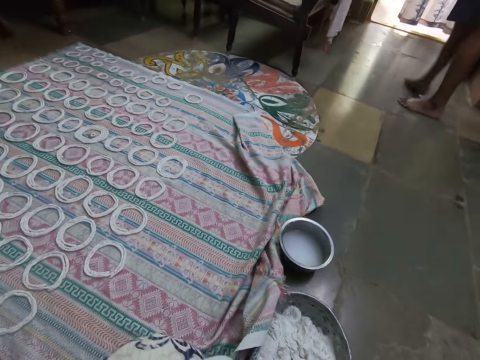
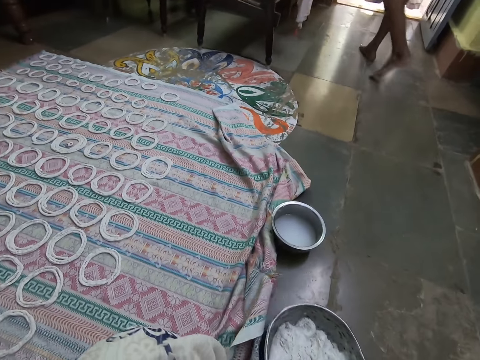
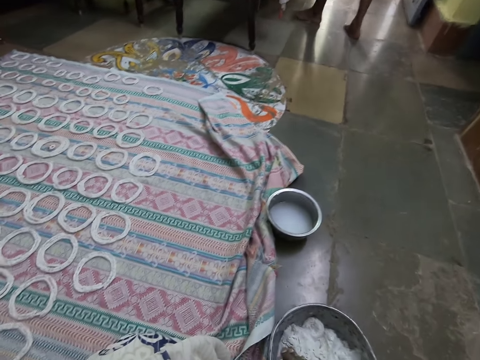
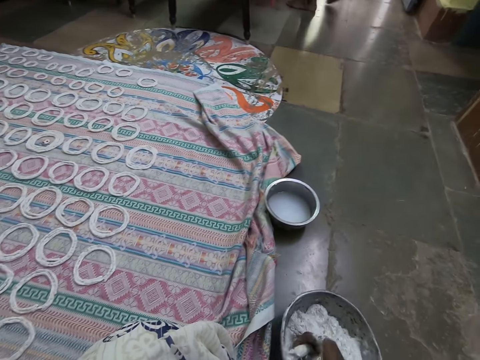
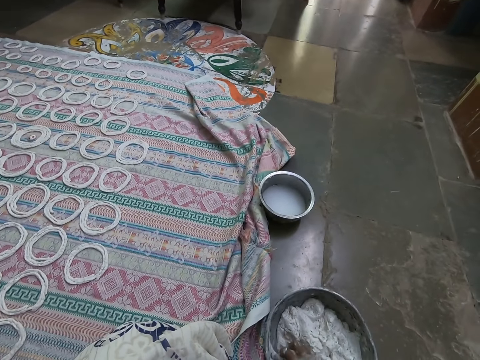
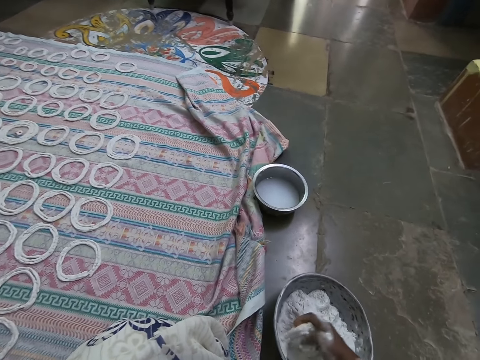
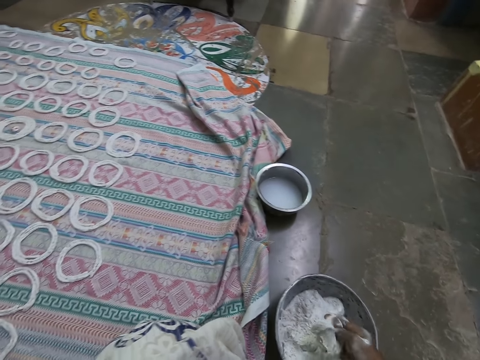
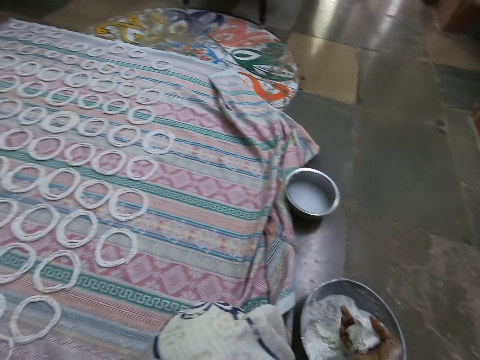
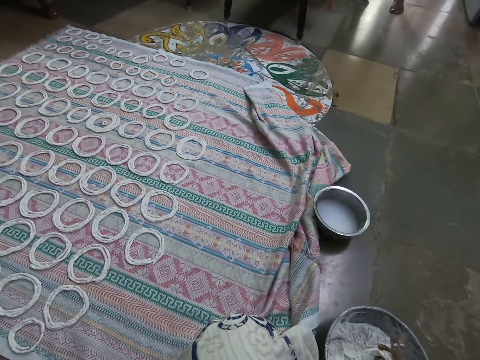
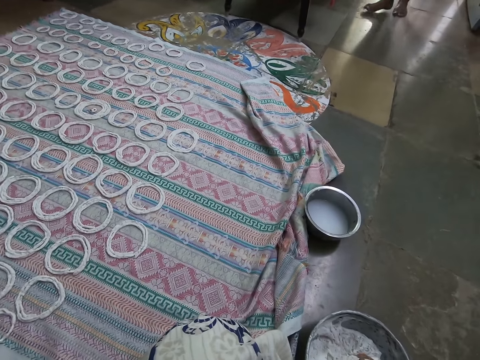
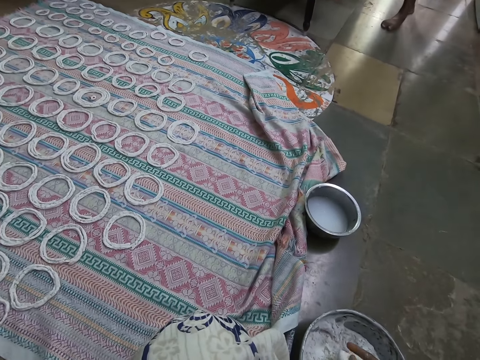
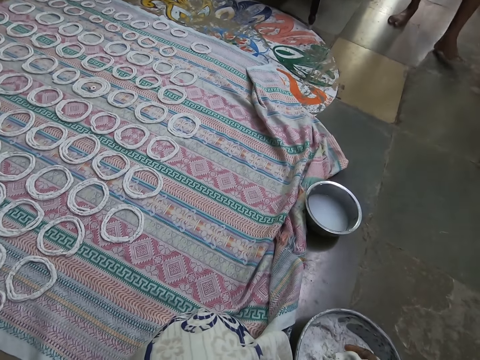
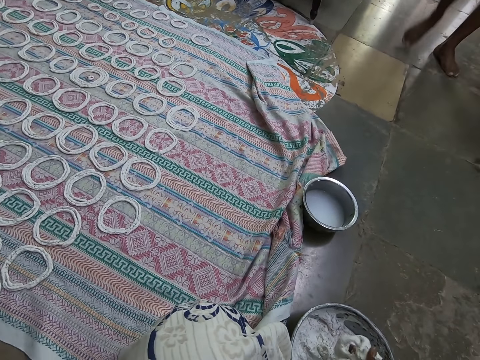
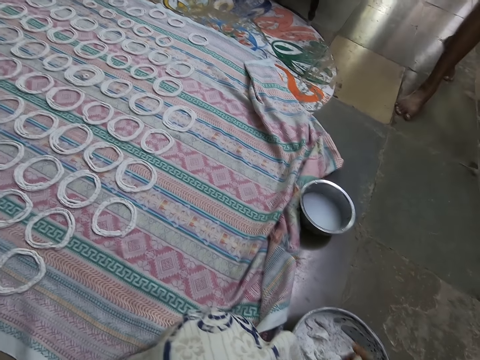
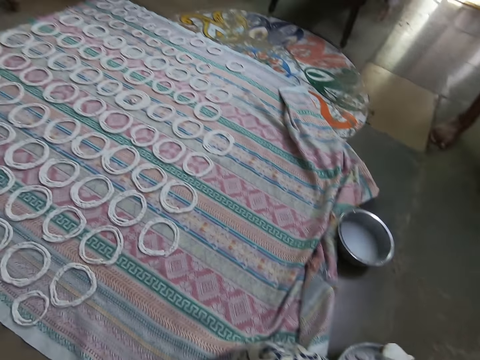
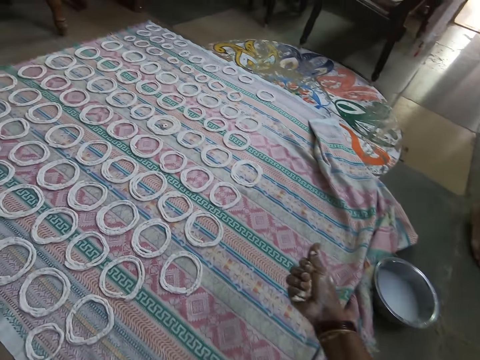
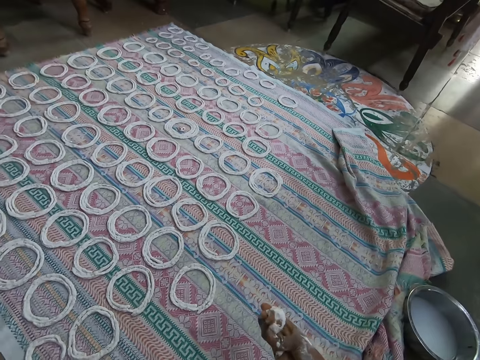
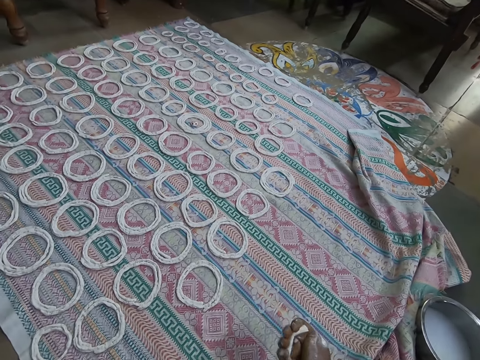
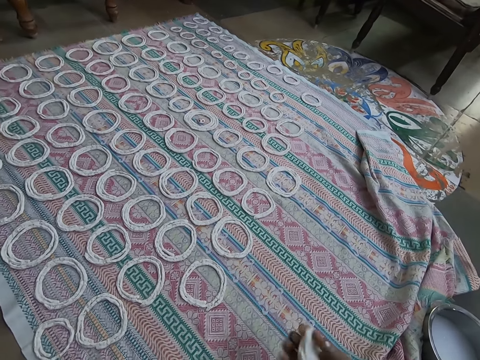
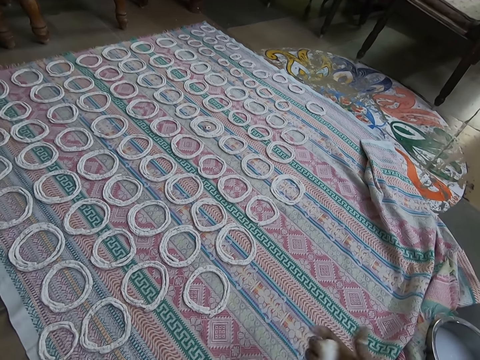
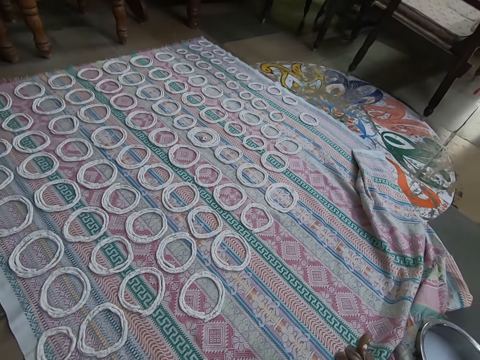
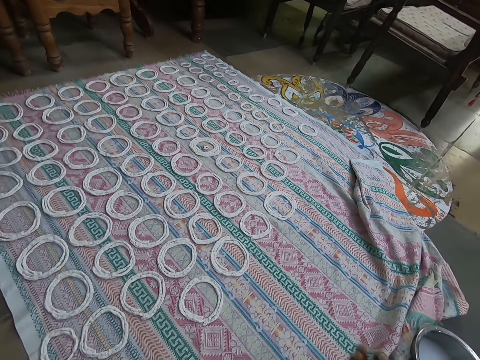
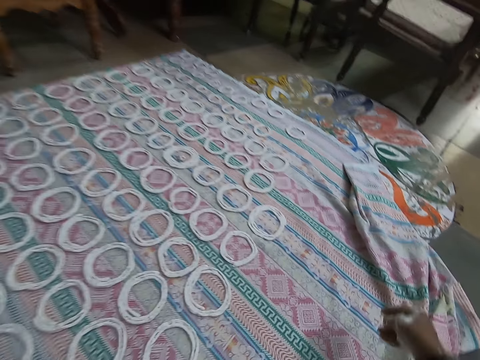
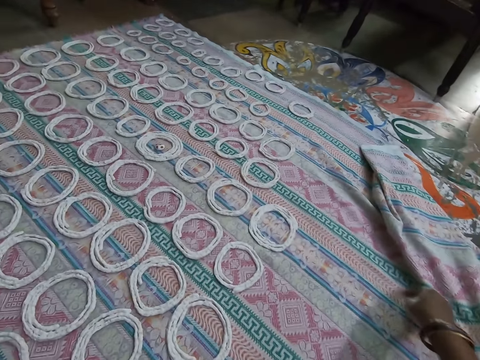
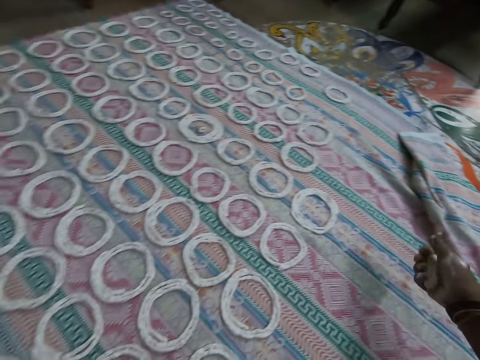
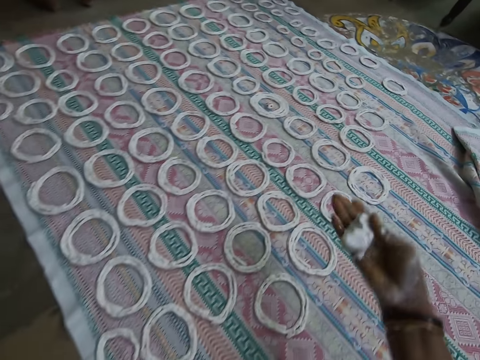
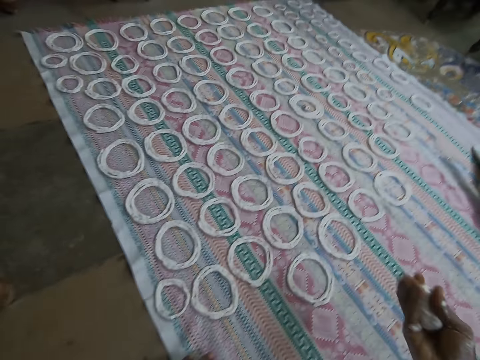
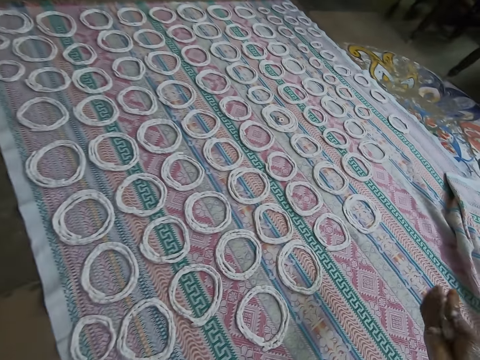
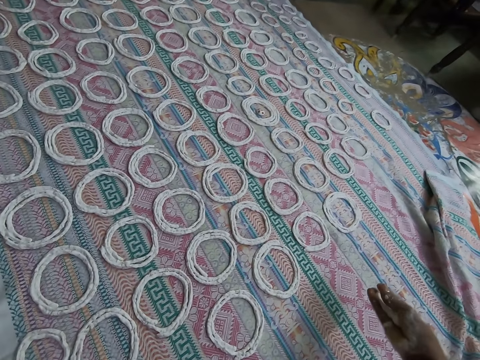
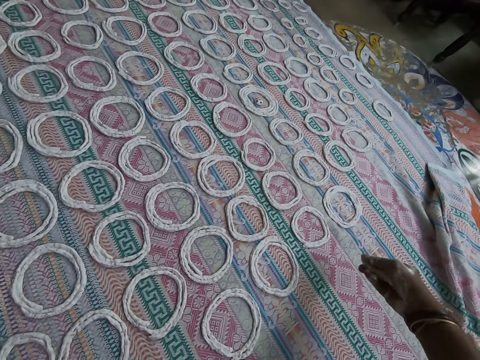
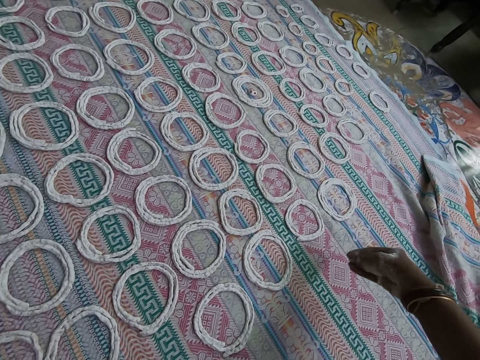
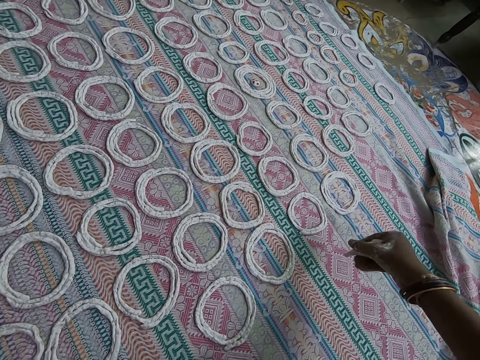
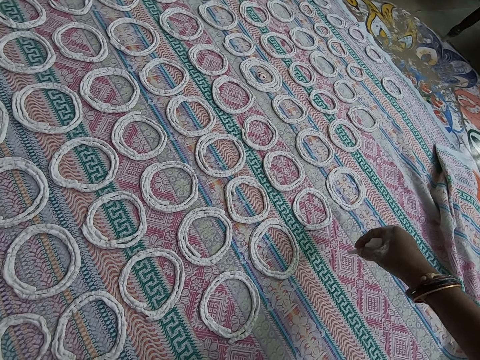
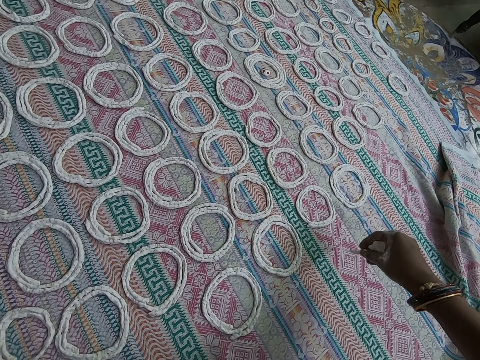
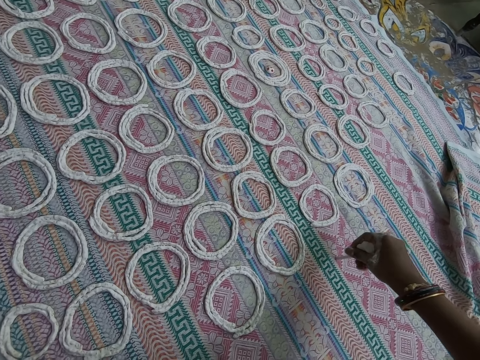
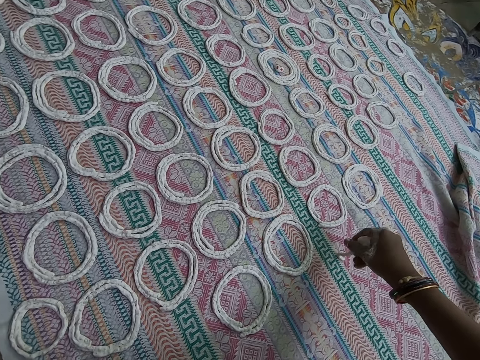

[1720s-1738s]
The camera wearer looks around. She moves the stainless bowl on the floor with her right hand. She scoops some murukku or dough from the bowl on the floor with her right hand. She kneads the dough. She cuts the dough. She squeezes the murukku in her right hand. She squeezes the dough again. She looks around. She moves the cloth on the floor with her right hand. She spreads the sheet. She squeezes the murukku in her right hand. She molds the murukku on the cloth with her right hand.

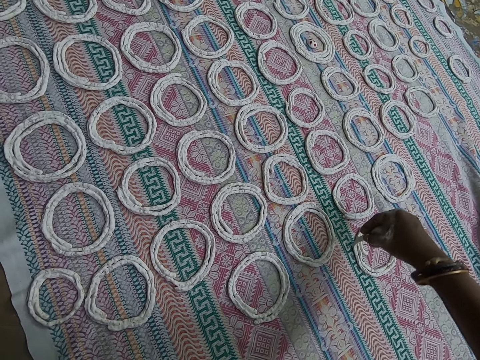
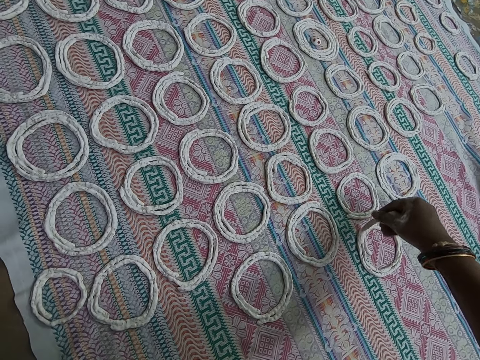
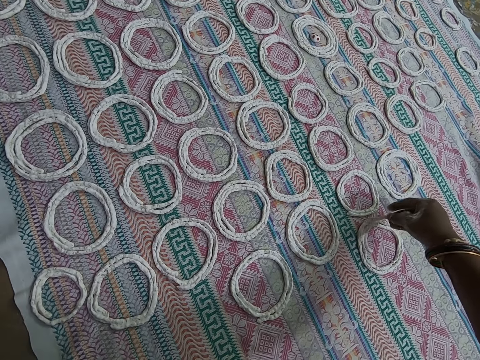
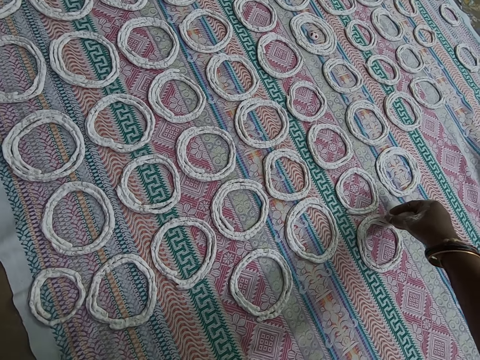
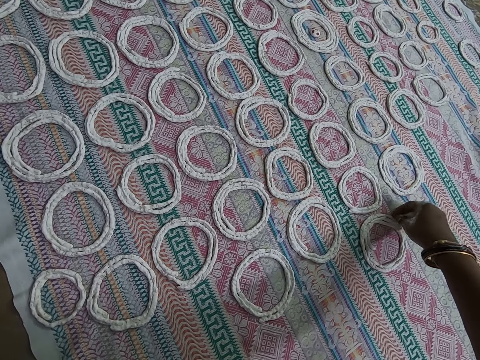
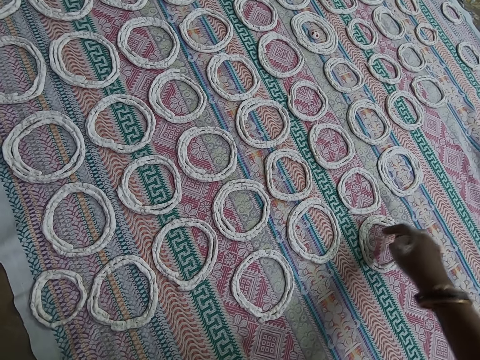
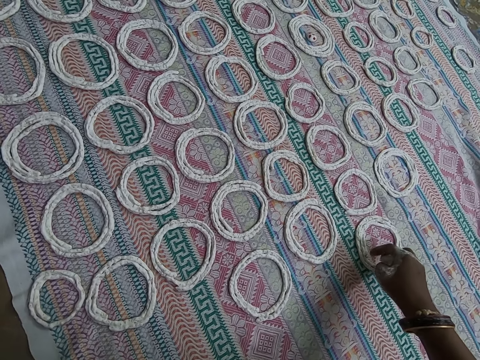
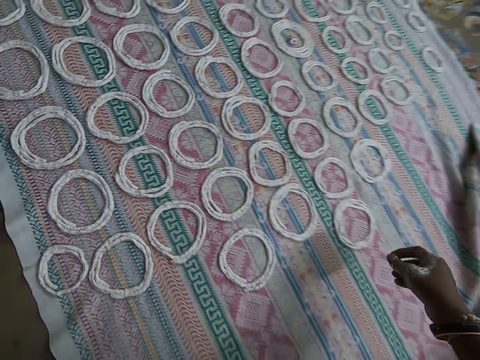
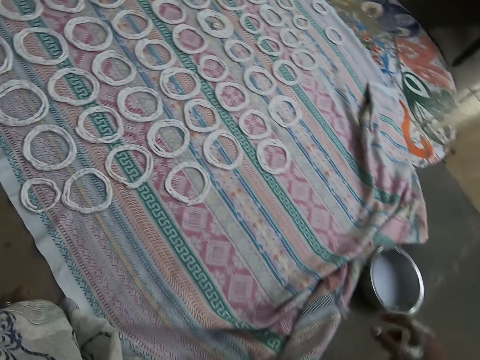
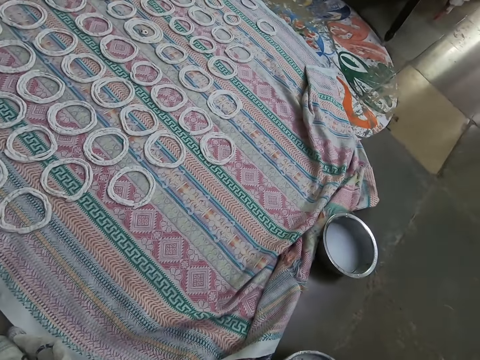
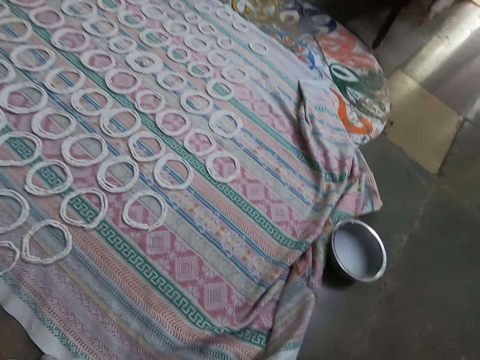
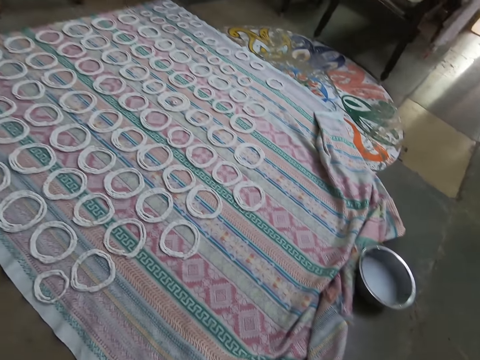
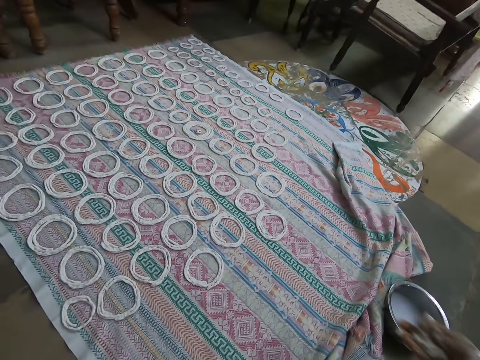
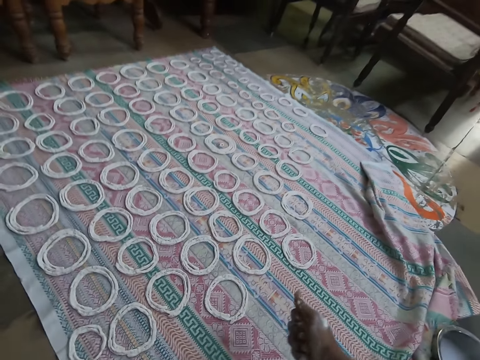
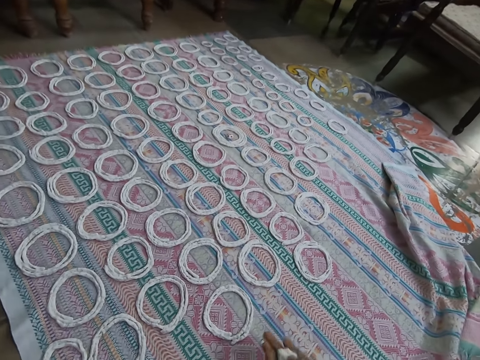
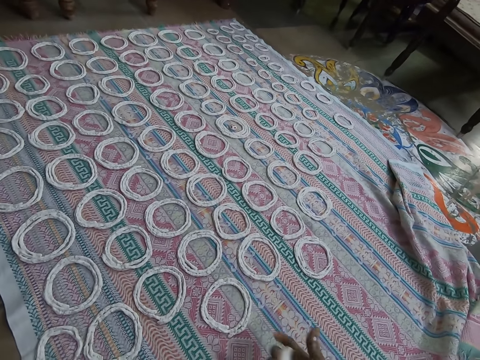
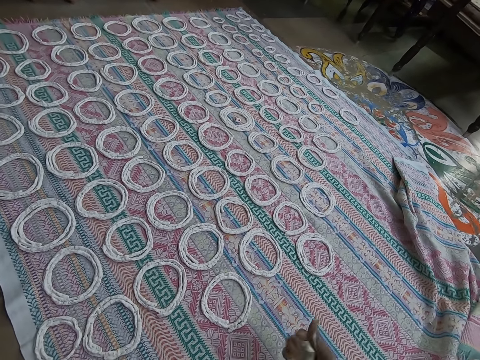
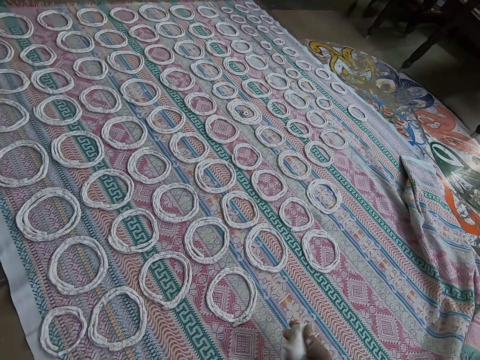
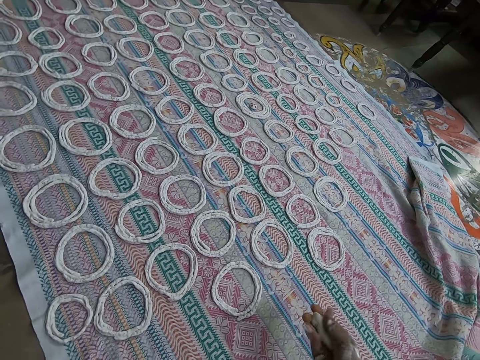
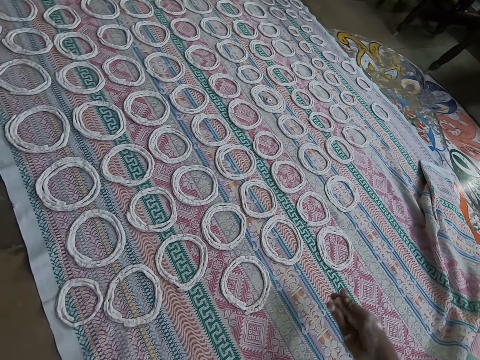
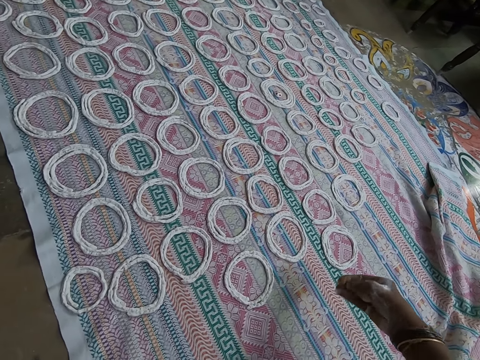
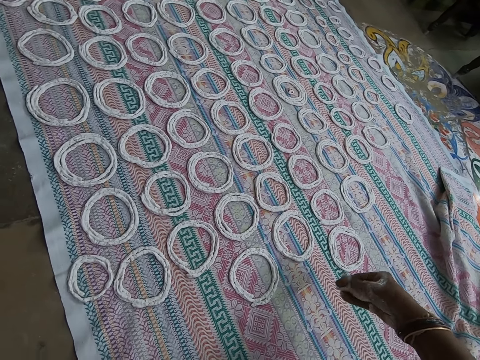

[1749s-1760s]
The camera wearer cuts the murukku or dough in her right hand. She adjusts the murukku on the cloth with her right hand. She touches the dough. She looks around. She moves the bowl on the floor with her right hand. She kneads the dough. She looks around. She squeezes the murukku in her right hand.
